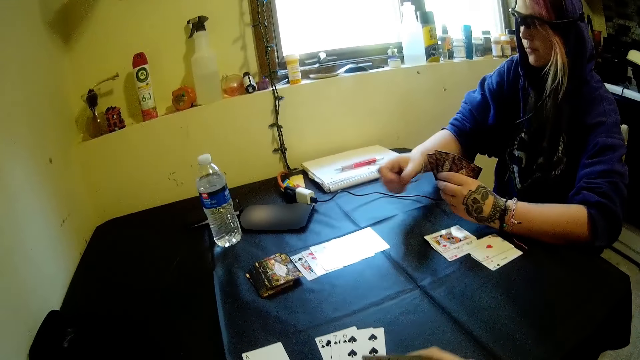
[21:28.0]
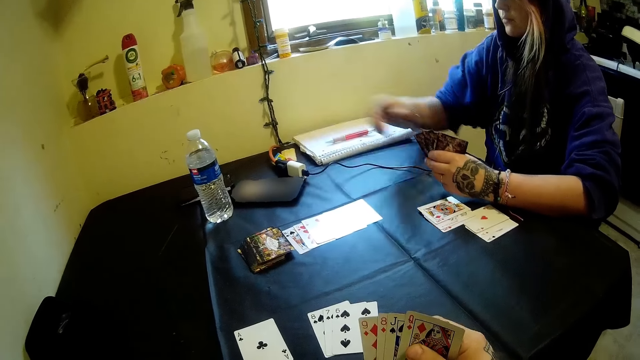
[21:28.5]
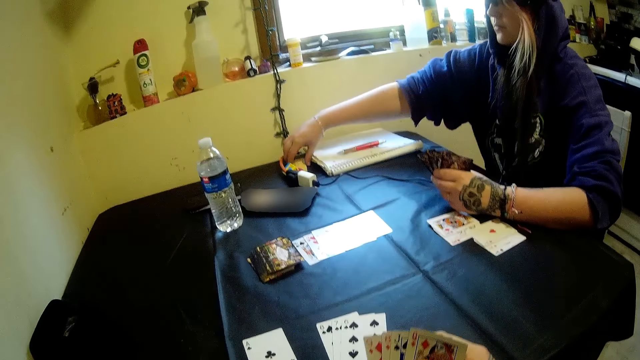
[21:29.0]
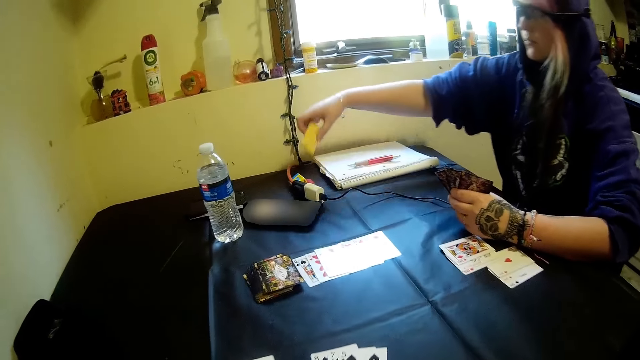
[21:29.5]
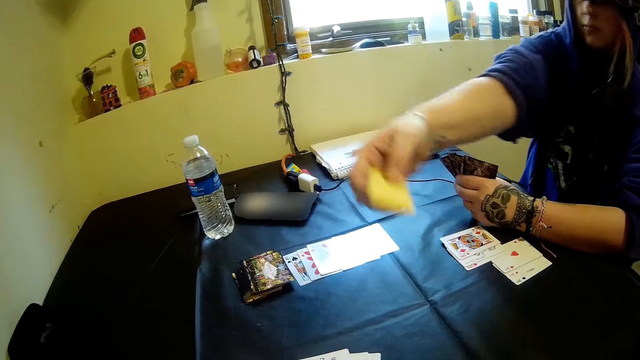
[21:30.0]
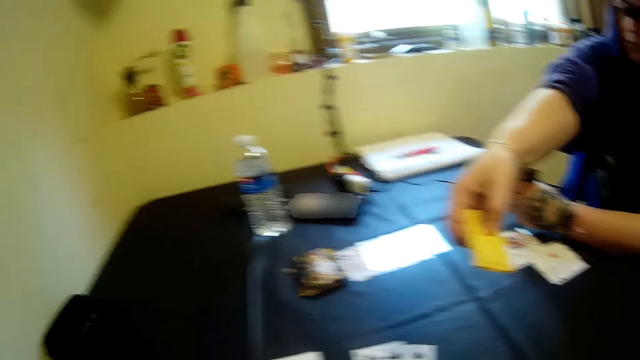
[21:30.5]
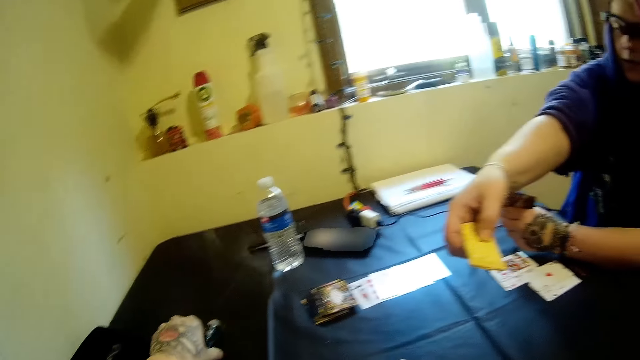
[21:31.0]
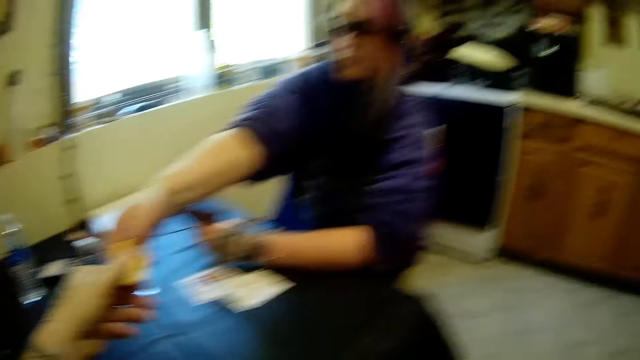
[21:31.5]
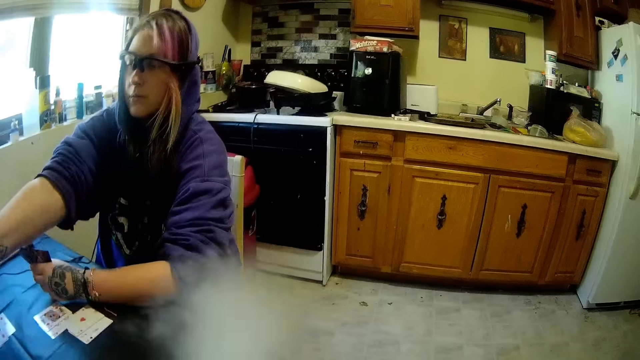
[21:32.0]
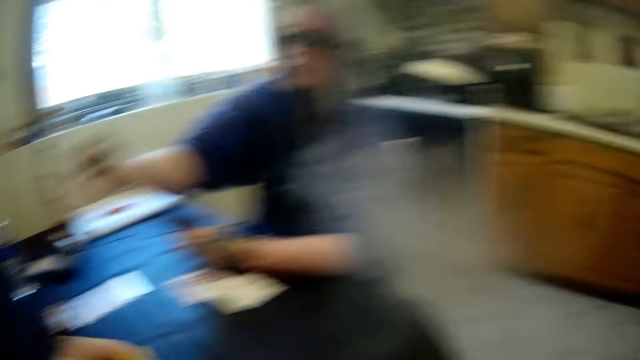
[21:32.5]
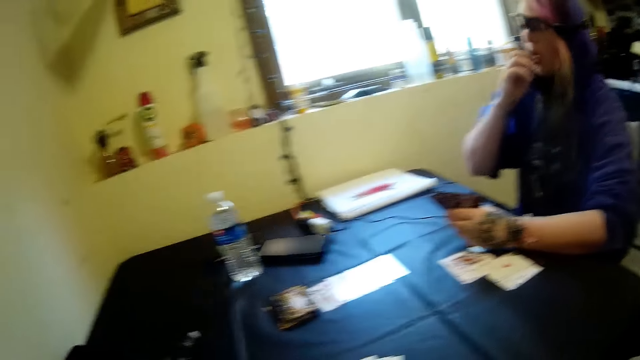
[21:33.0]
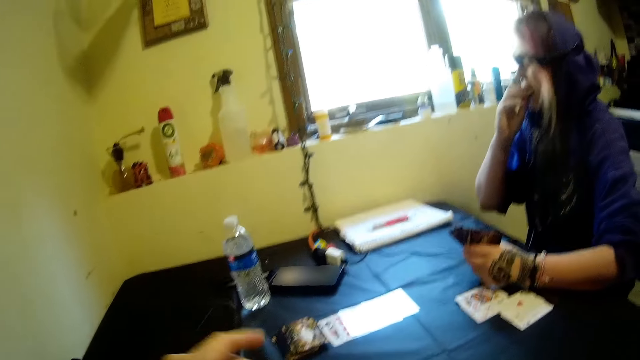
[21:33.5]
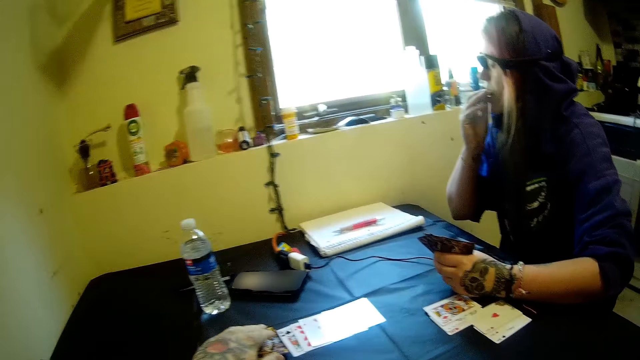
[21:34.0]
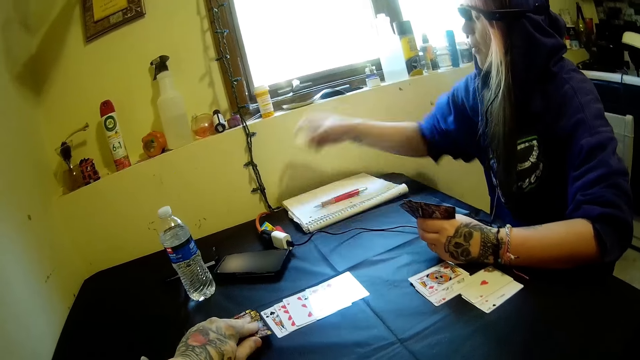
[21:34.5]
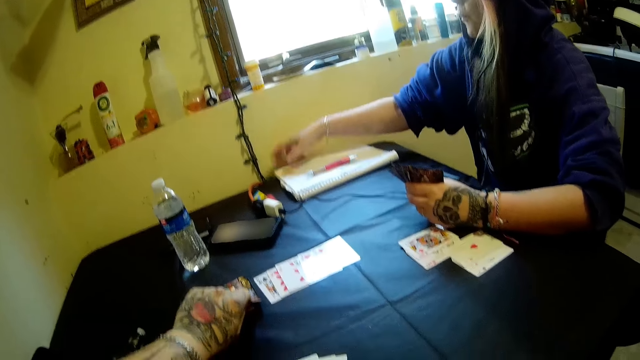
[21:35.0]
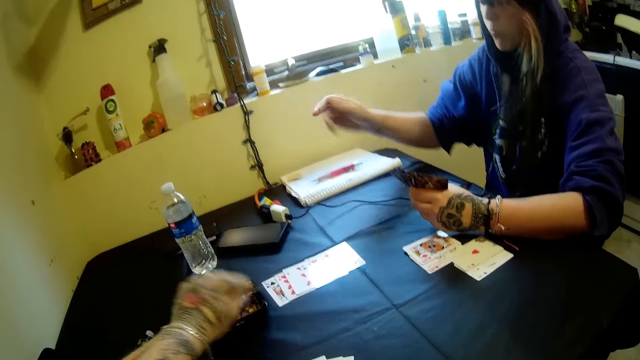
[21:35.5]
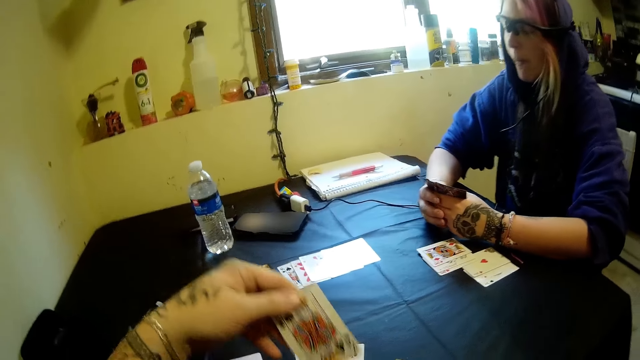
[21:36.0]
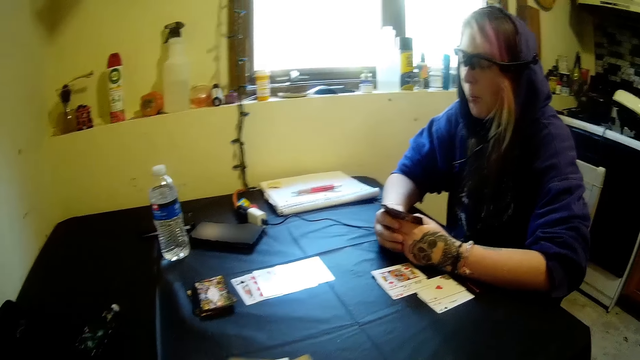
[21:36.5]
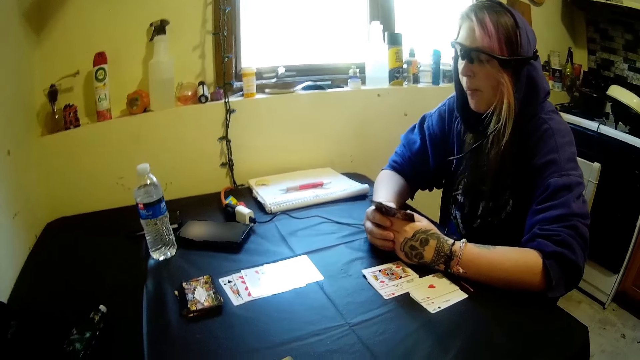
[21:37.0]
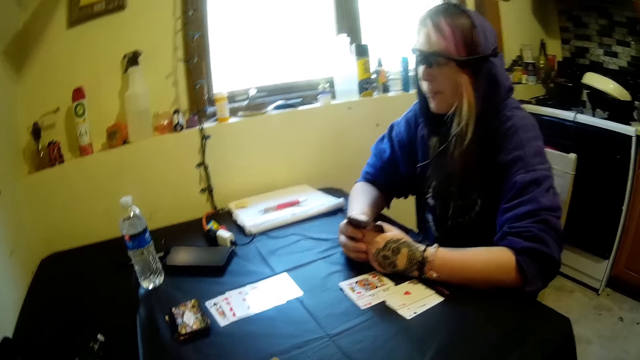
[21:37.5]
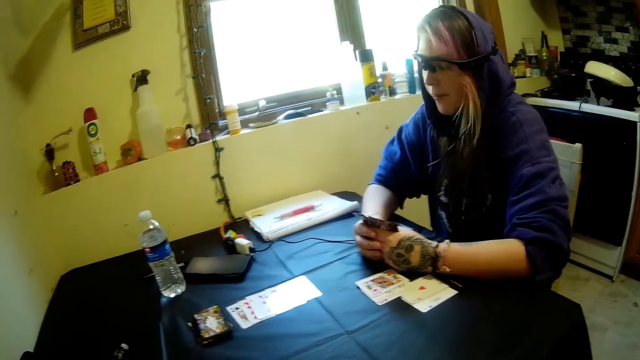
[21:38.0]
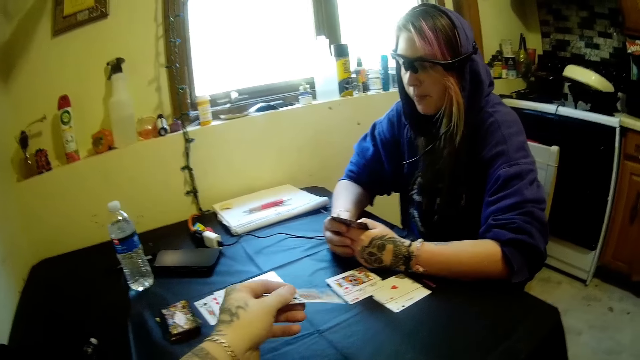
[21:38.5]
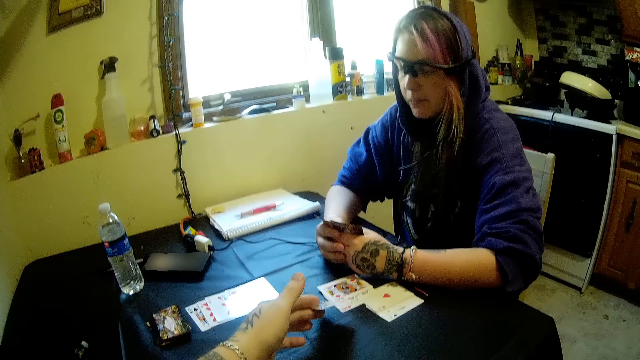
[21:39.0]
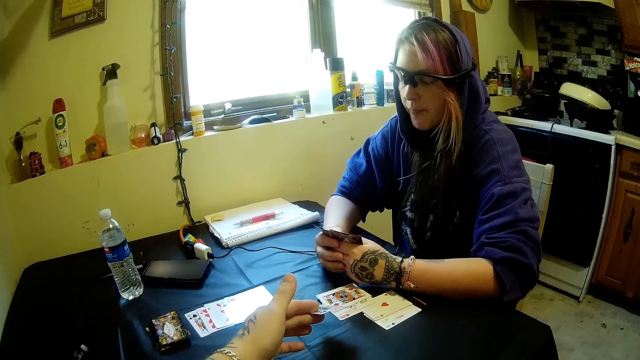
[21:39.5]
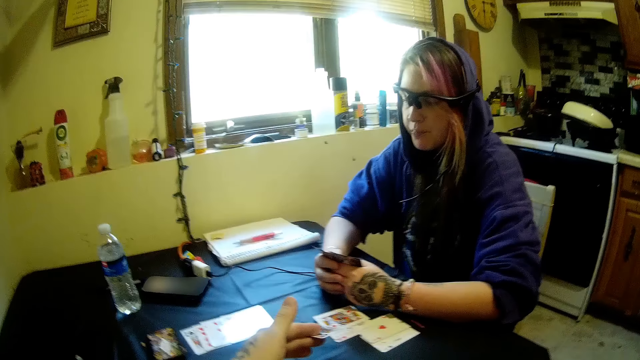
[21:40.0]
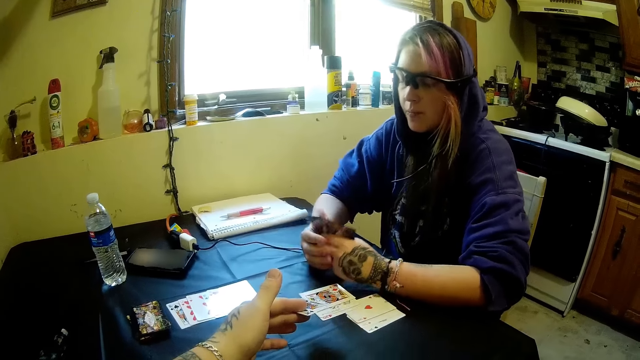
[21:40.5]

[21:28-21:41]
The woman moves cards from her hand to the table with her right hand and picks a snack from the table with her right hand. The woman gives the camera wearer the snack with her right hand. The woman eats the snack and drops the snack on a book. The camera wearer picks another card from the stack of cards on the table with his left hand. He exchanges a card with the woman.

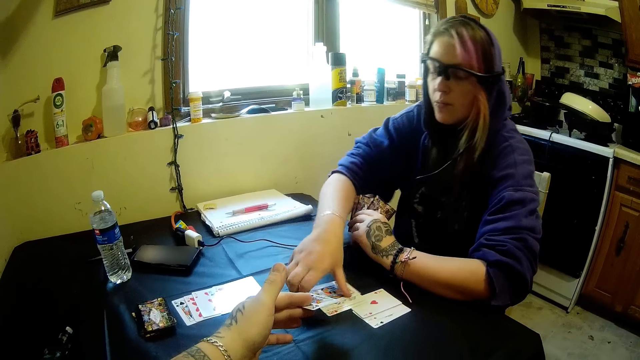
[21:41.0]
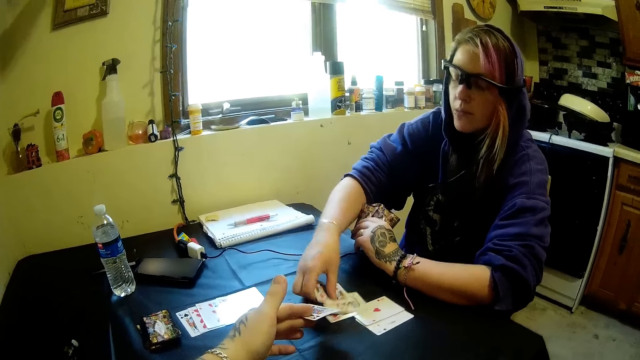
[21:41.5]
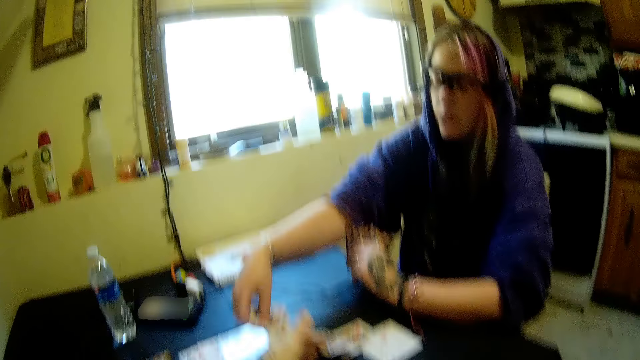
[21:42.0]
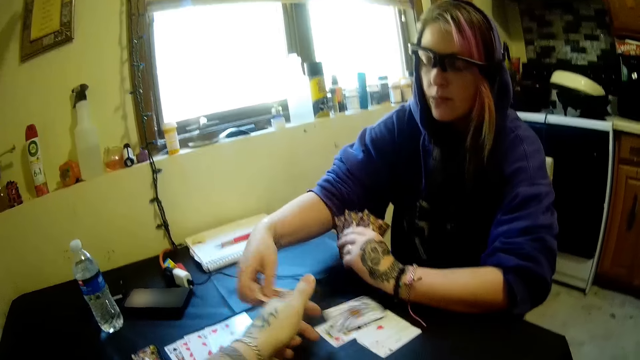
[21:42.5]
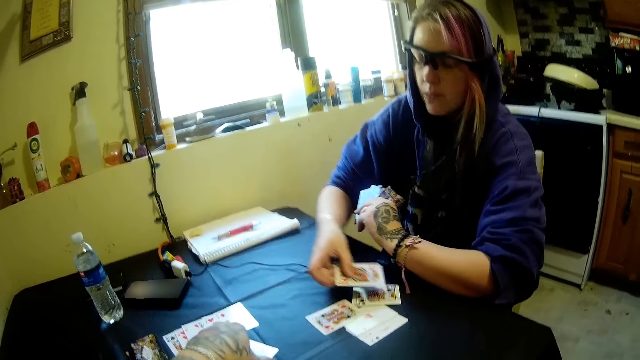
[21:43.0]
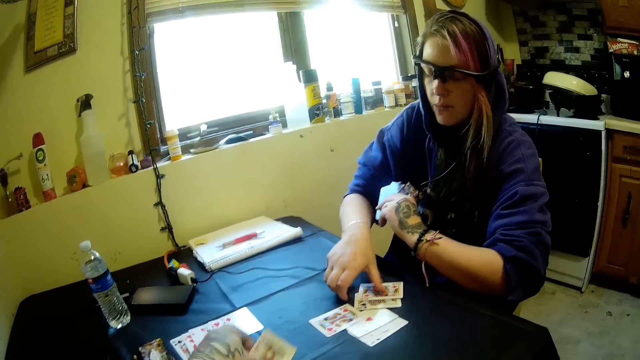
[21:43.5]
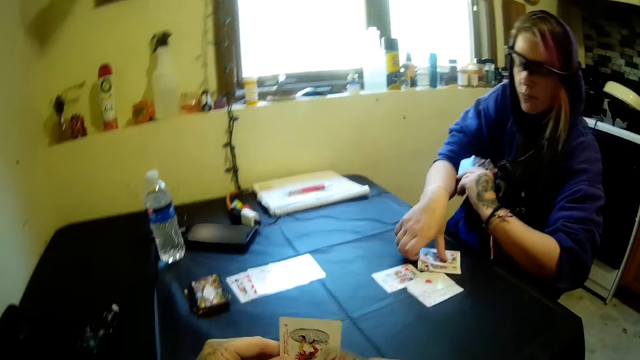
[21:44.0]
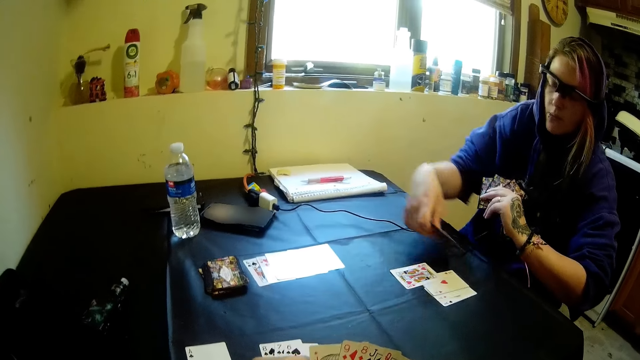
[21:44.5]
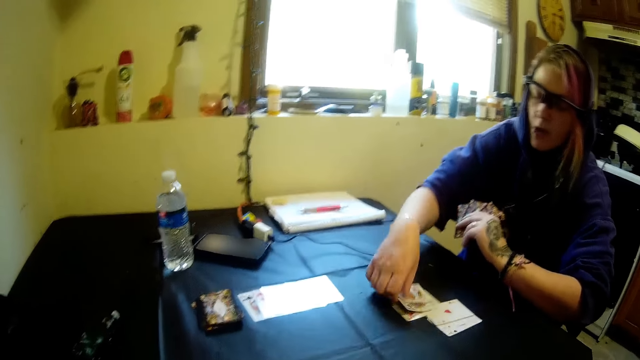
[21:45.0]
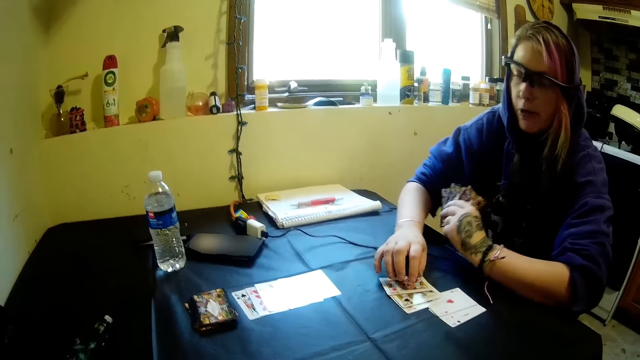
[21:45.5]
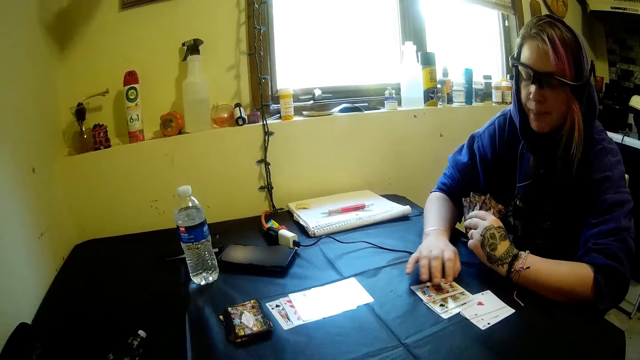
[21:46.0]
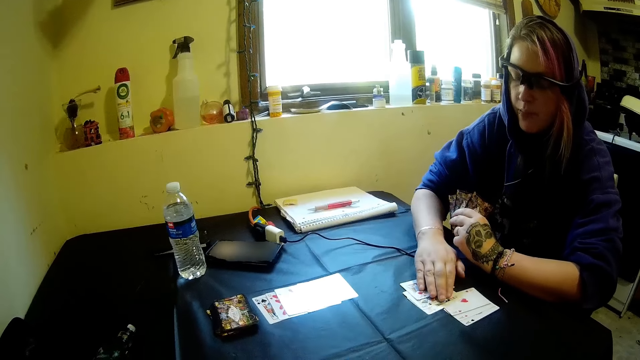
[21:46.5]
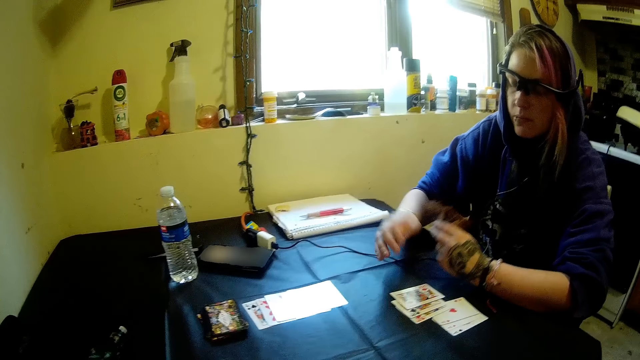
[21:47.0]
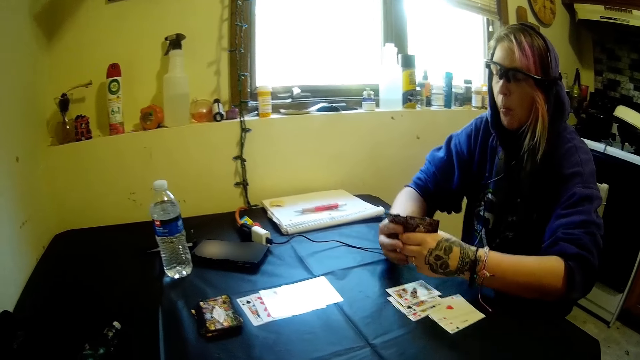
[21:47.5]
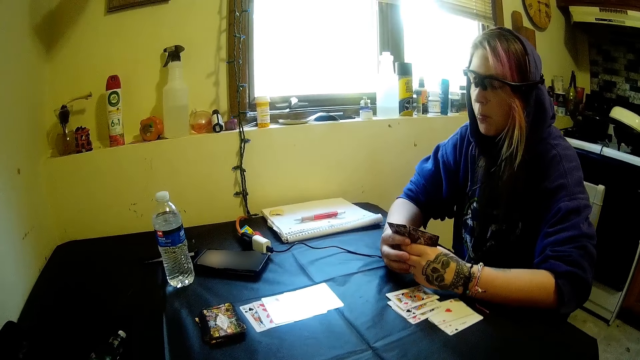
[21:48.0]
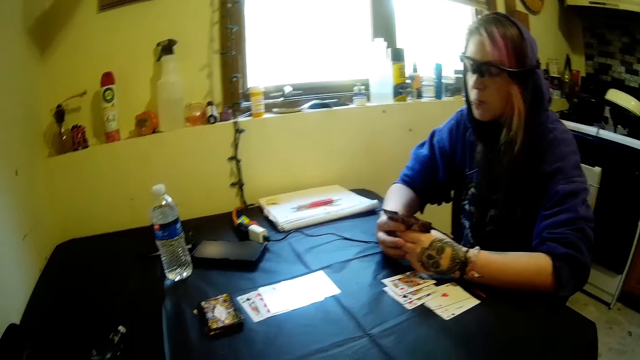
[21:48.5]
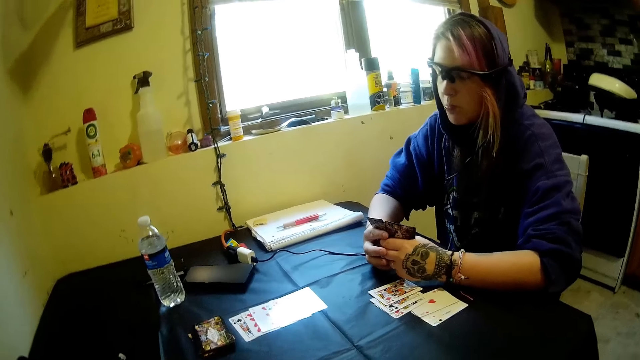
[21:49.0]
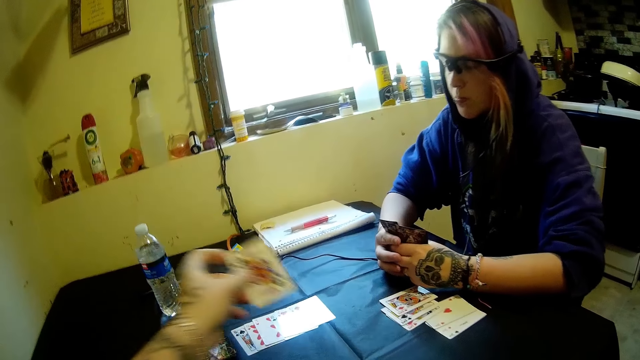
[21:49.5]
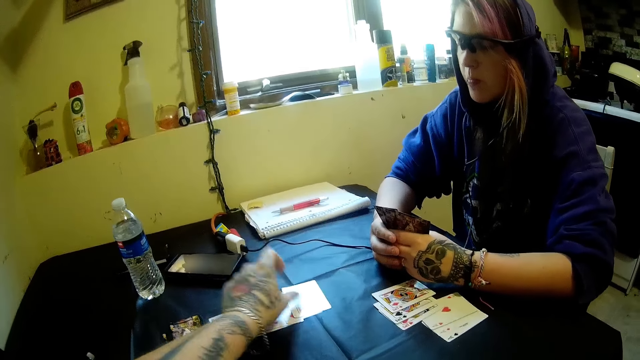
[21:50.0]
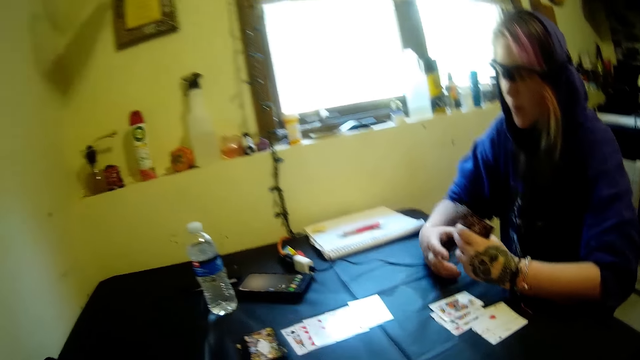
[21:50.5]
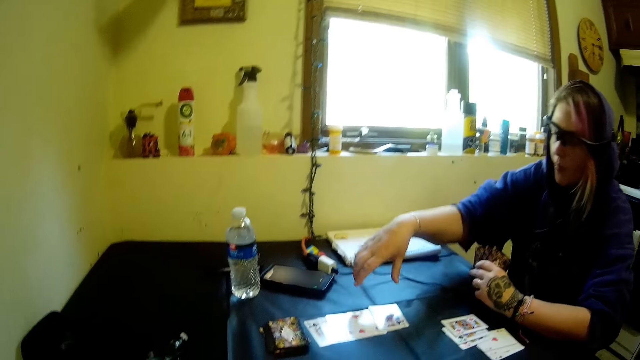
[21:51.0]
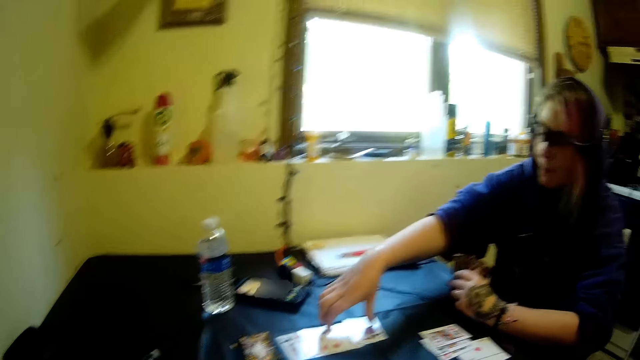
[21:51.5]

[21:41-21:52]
The woman moves cards on the table with her hands. The camera wearer drops cards on the table with his left hand. The woman picks cards.
